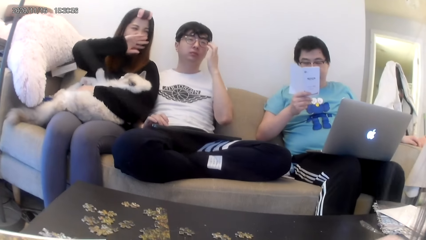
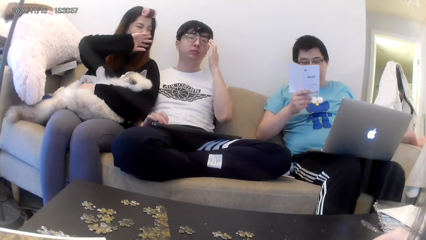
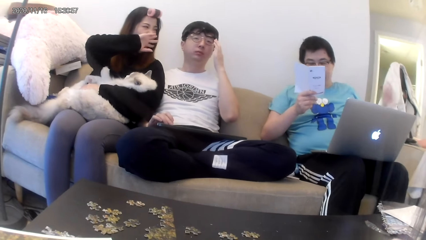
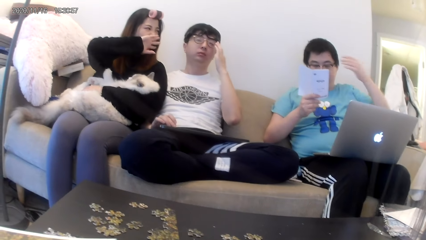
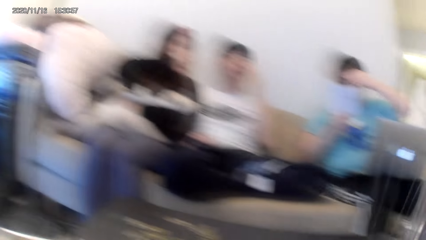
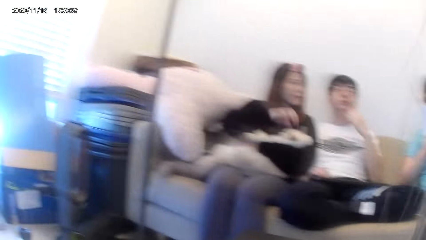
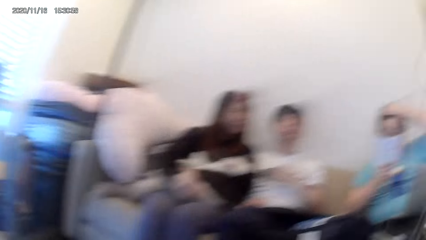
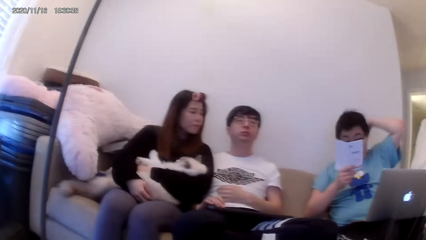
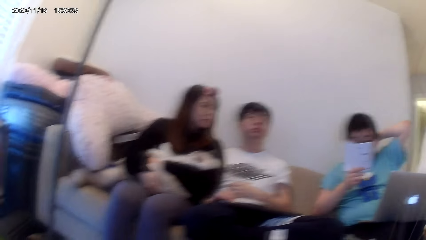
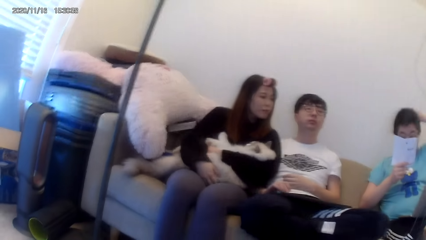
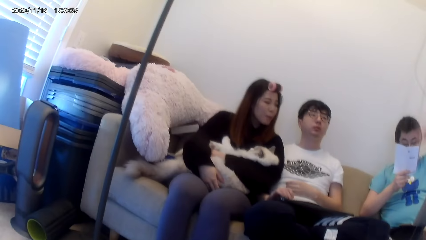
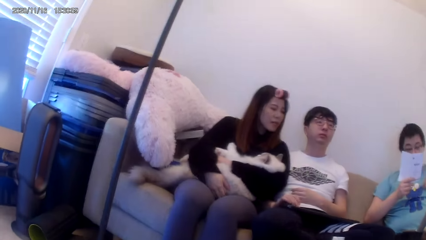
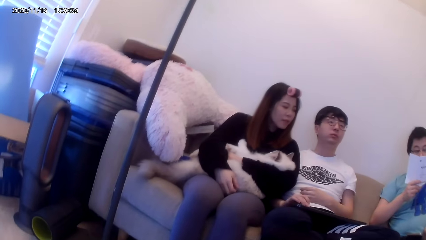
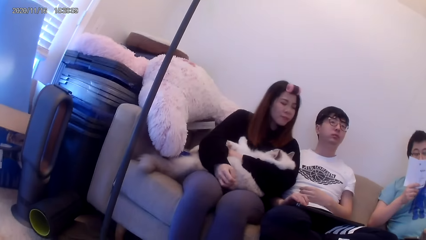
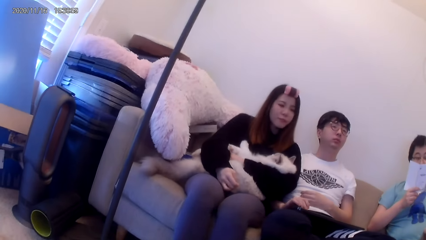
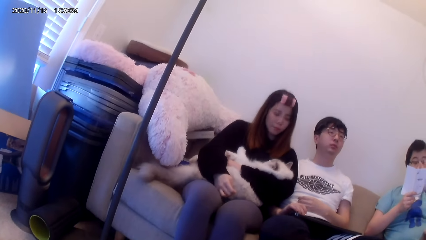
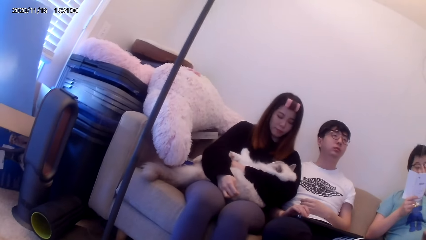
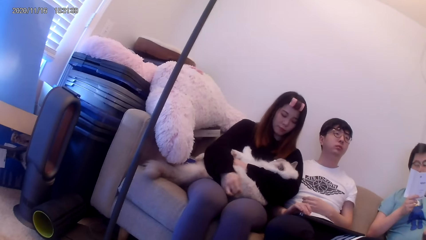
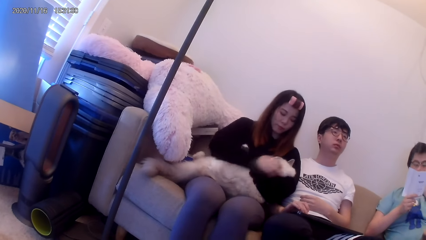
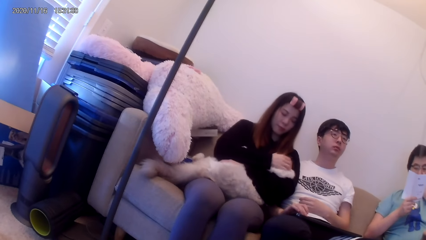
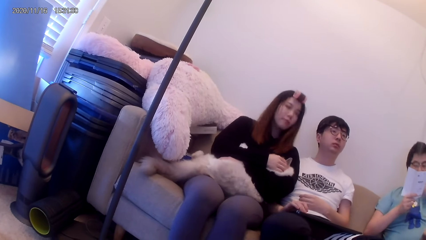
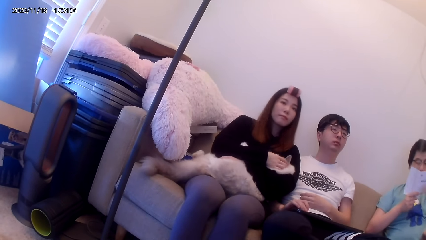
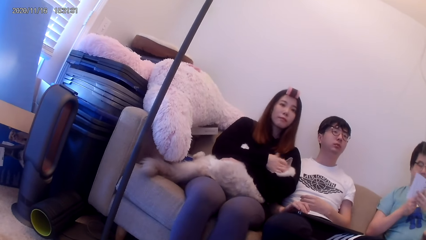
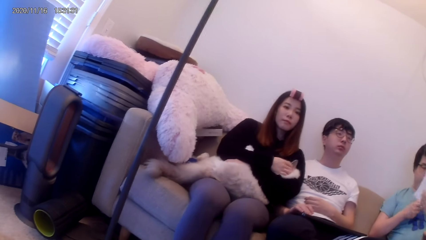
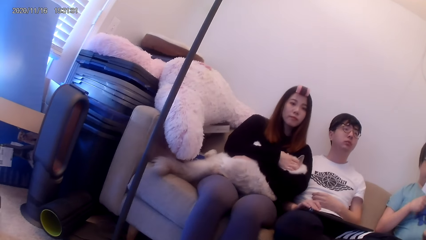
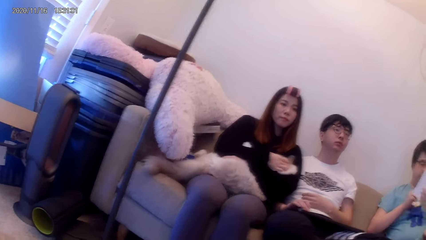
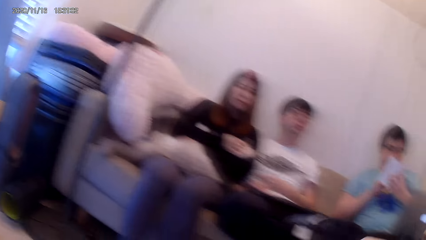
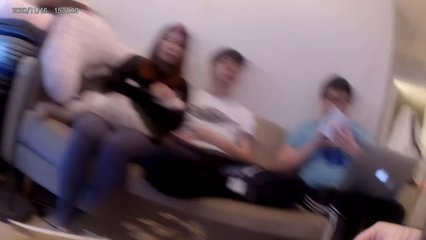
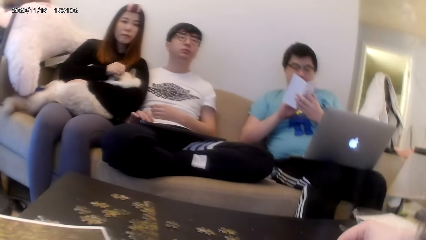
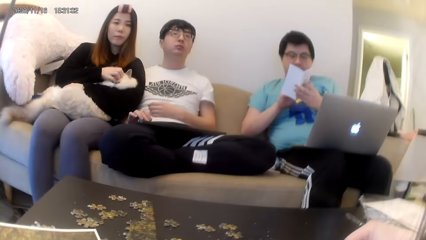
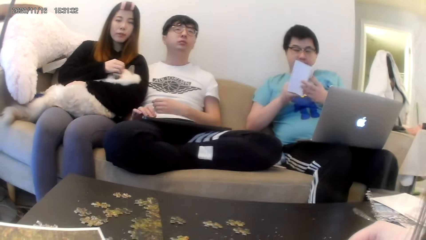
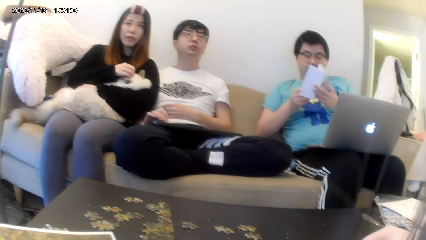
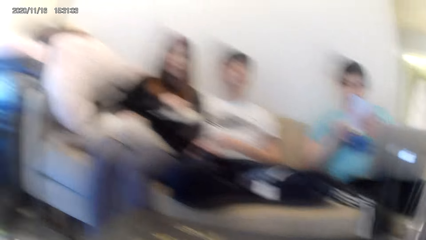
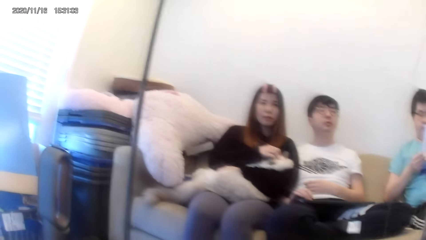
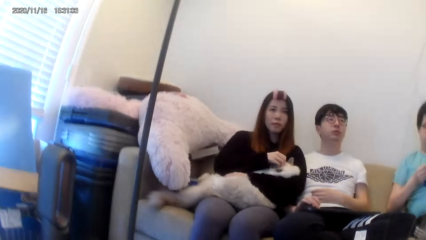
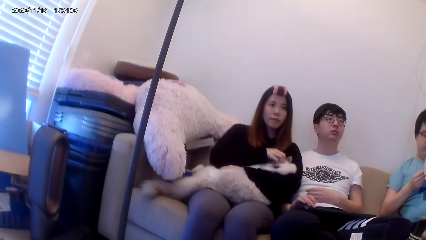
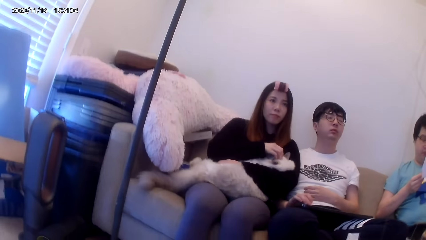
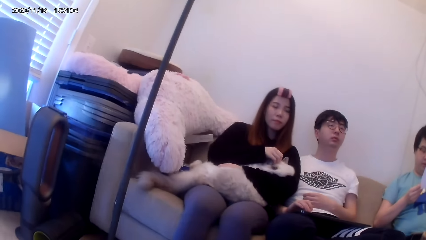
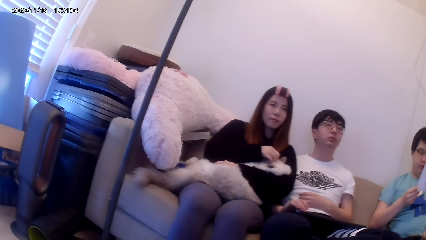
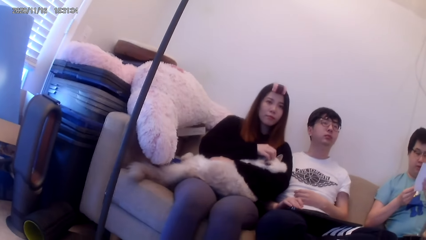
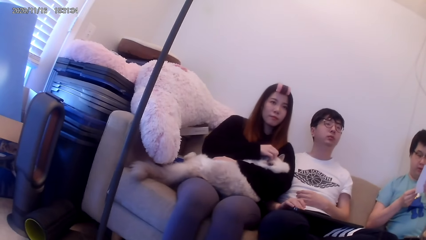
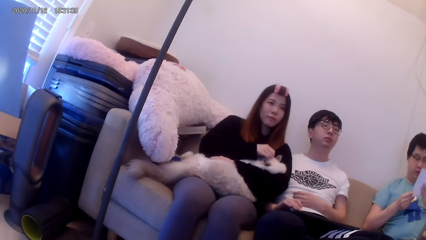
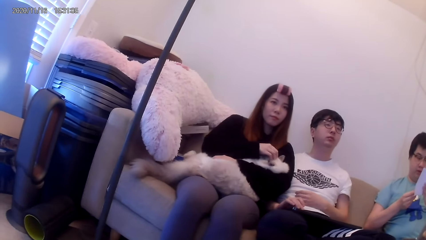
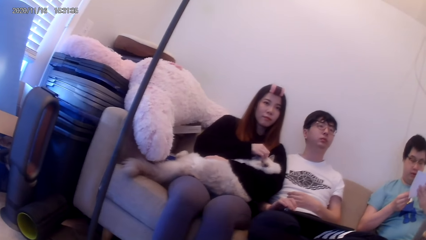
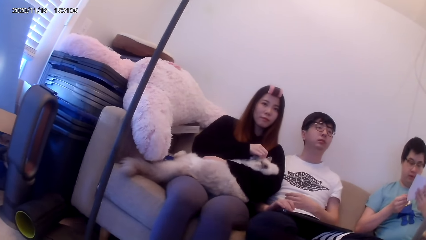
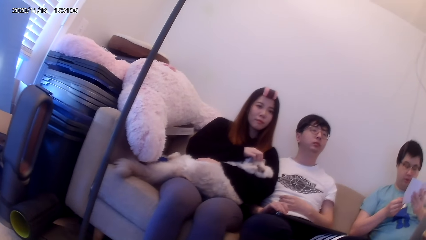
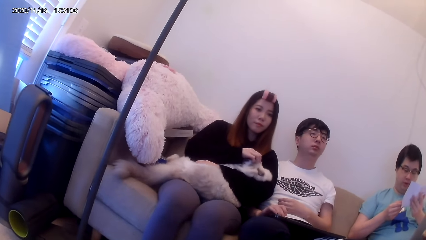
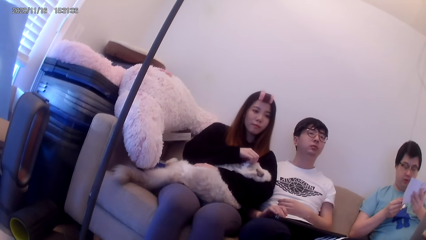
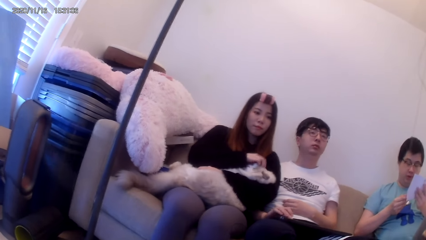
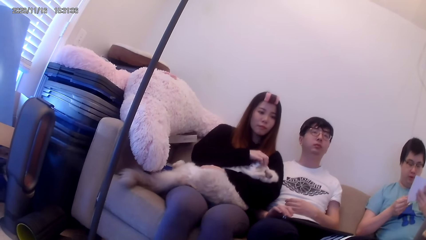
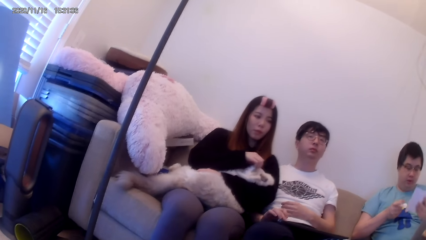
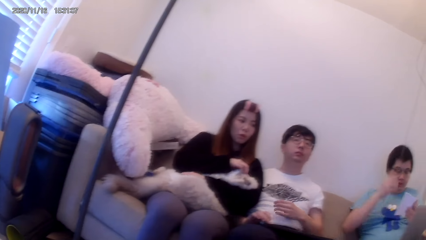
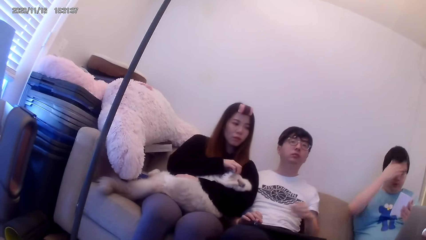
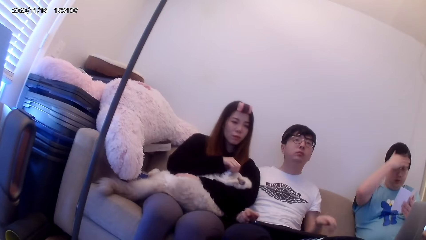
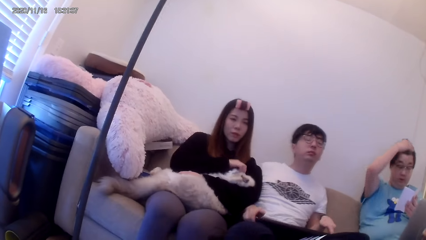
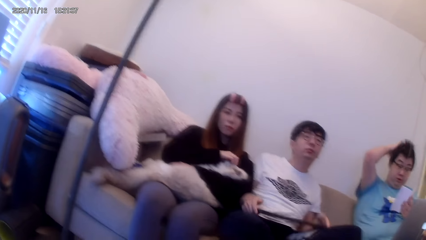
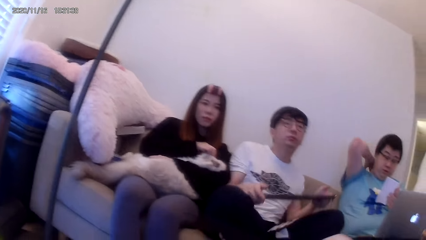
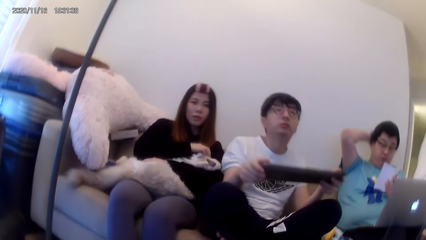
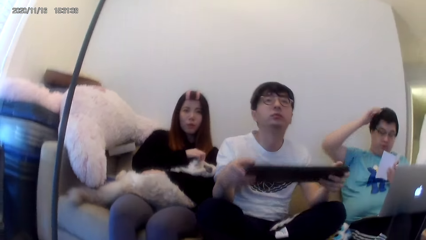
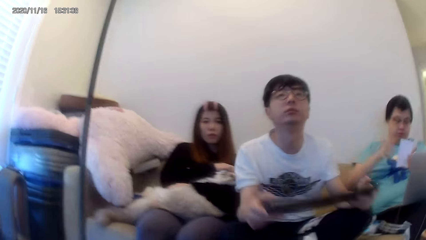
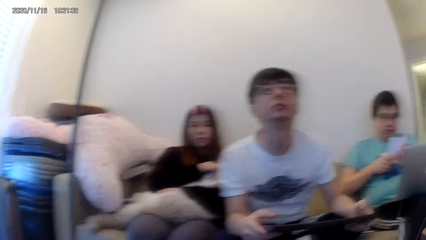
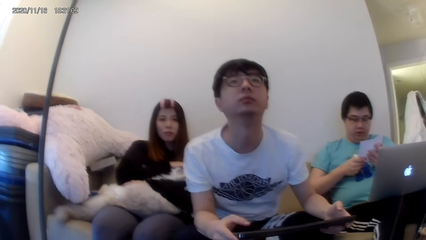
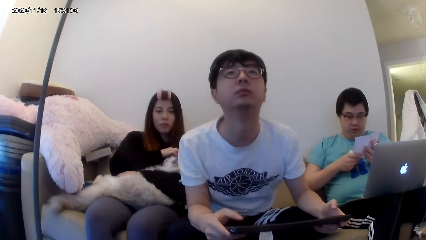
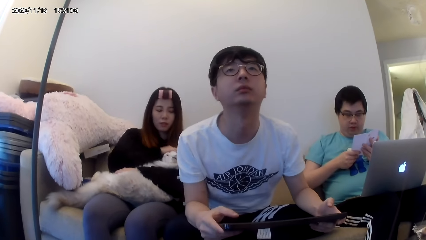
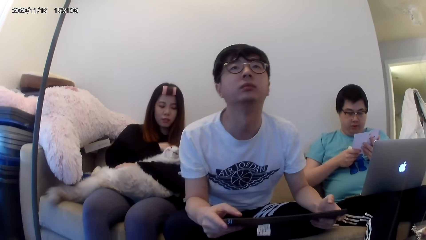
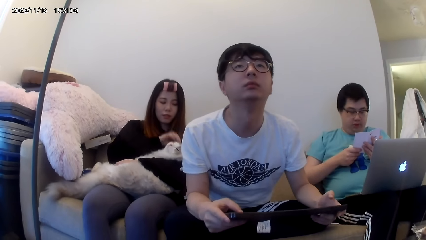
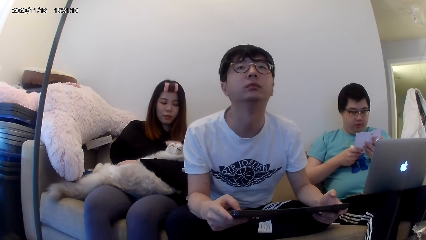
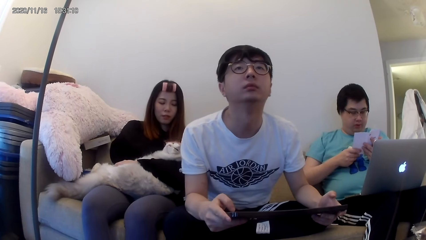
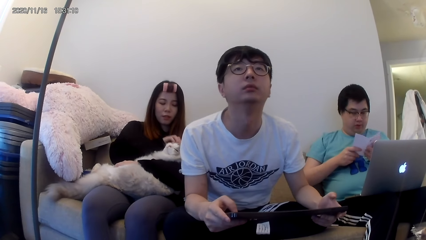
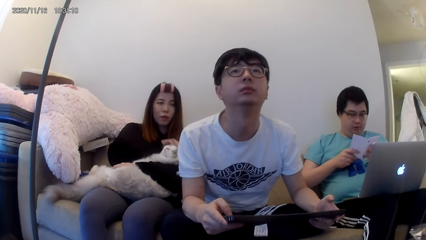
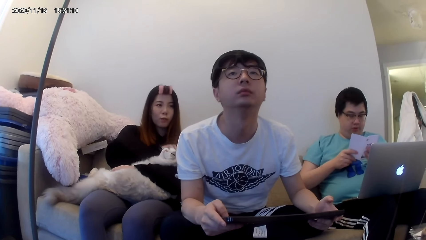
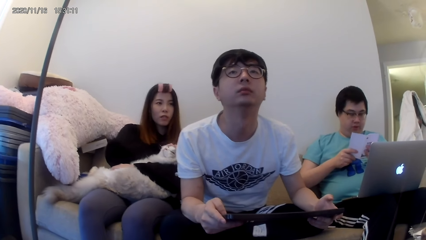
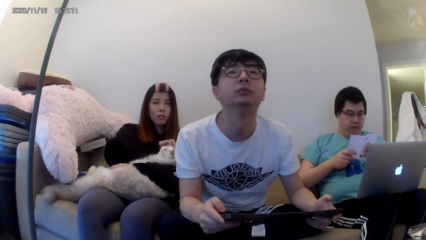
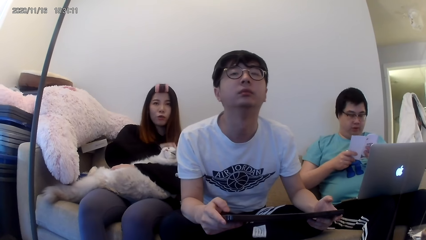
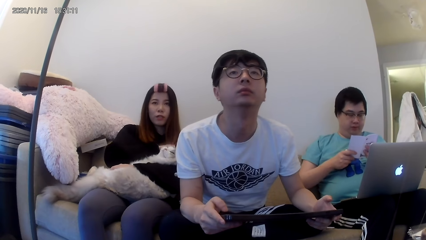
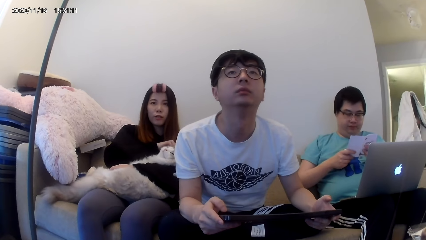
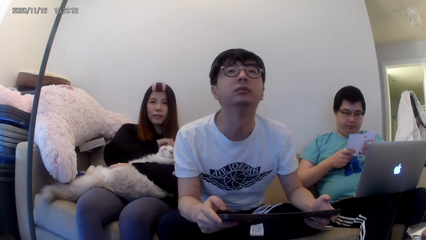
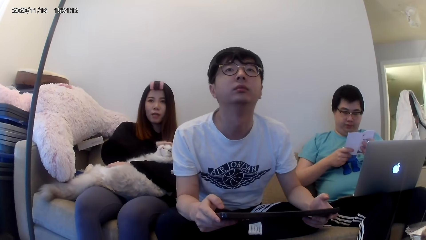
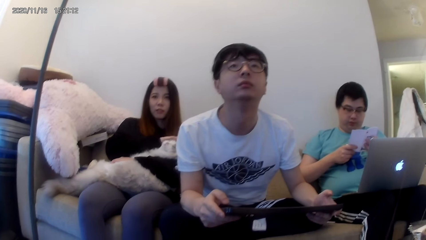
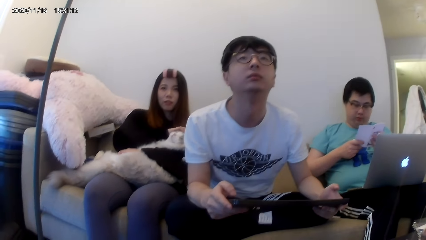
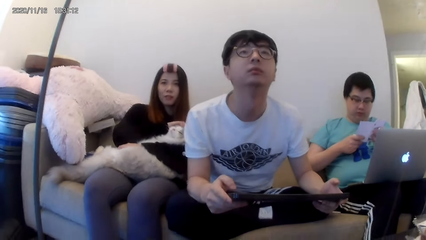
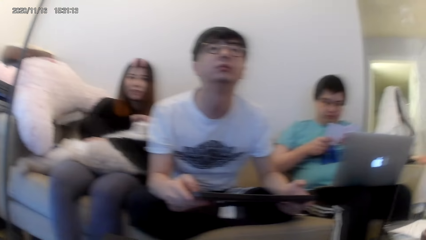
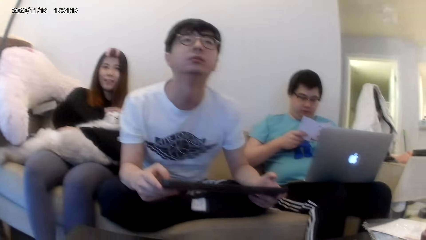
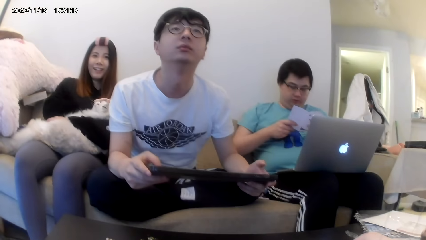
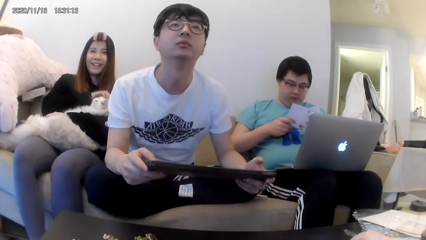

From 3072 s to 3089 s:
A man adjusts the glasses. Another man rubs his hair. A woman converses with the camera wearer. Another woman rubs the pet. The camera wearer looks around. The second man rubs his hair. The first man leans forward. A third man operates the keyboard. The second woman rubs the pet. The first woman converses with the camera wearer and the third man.
